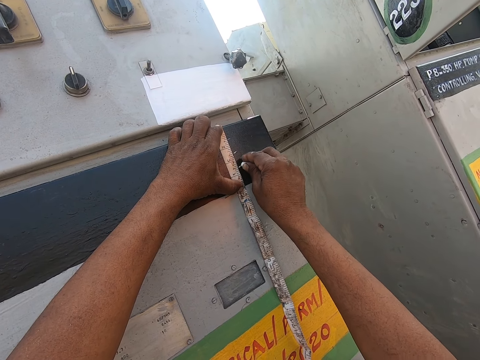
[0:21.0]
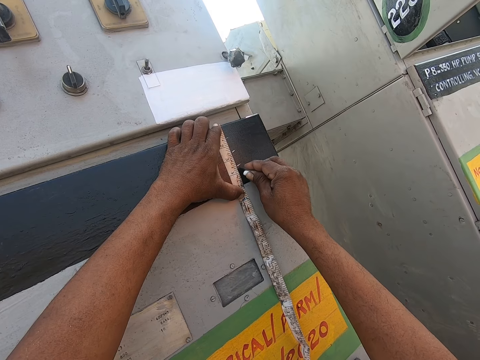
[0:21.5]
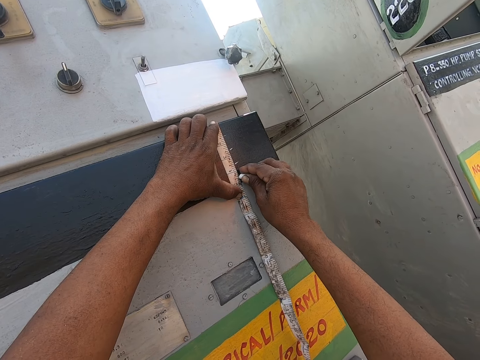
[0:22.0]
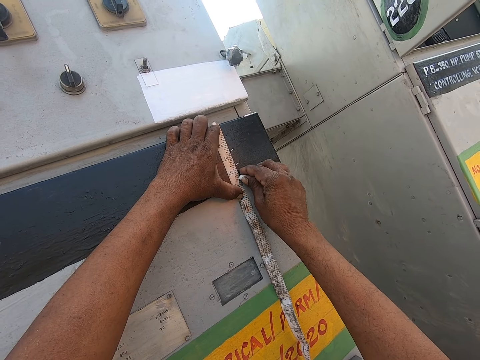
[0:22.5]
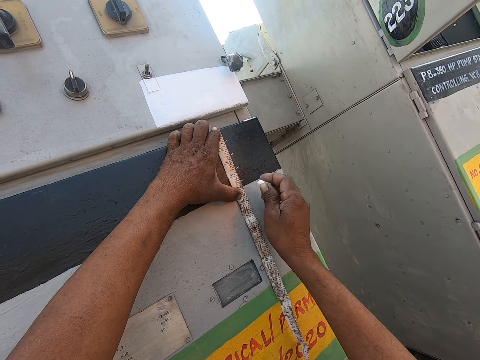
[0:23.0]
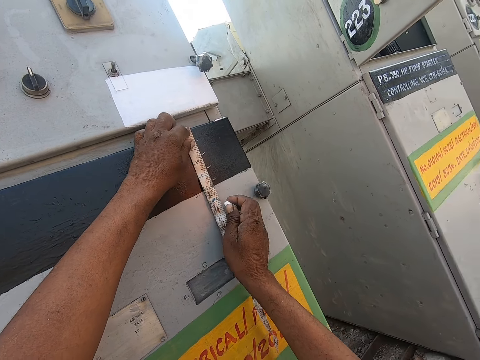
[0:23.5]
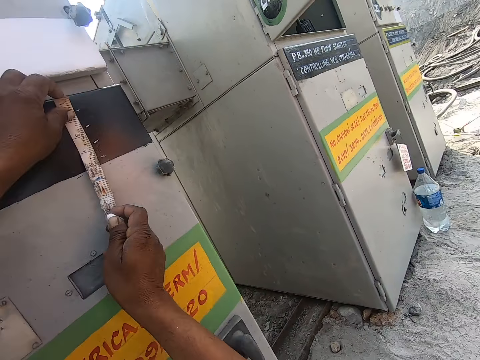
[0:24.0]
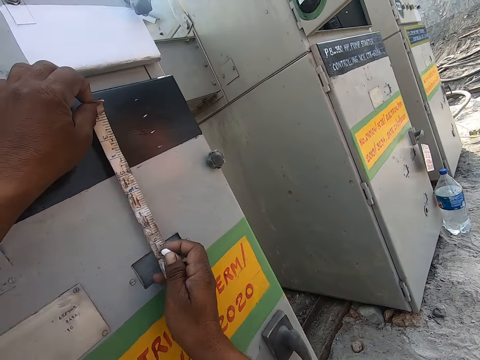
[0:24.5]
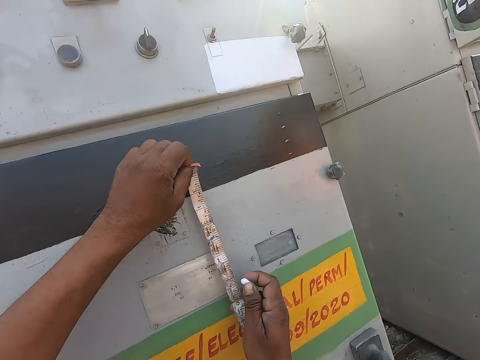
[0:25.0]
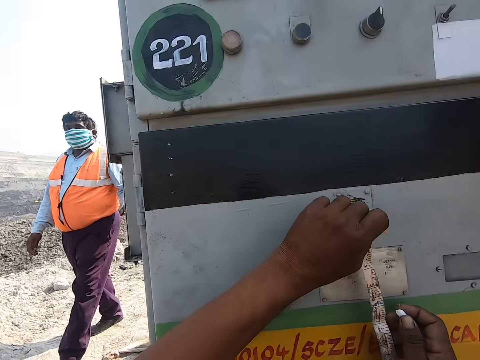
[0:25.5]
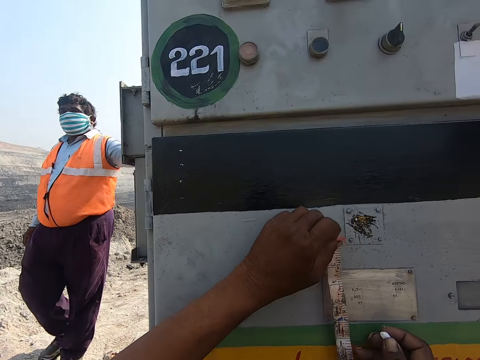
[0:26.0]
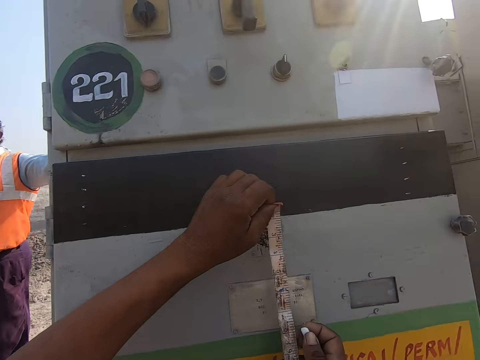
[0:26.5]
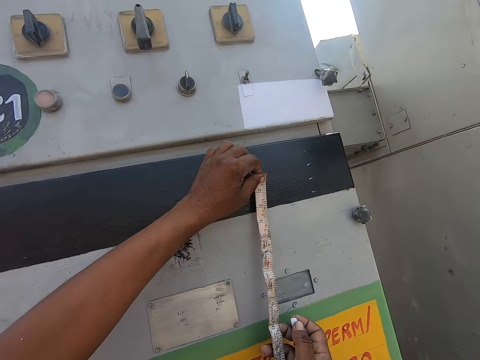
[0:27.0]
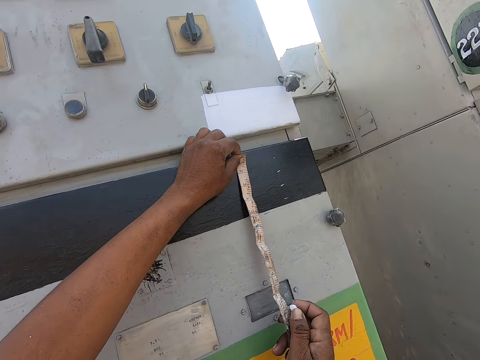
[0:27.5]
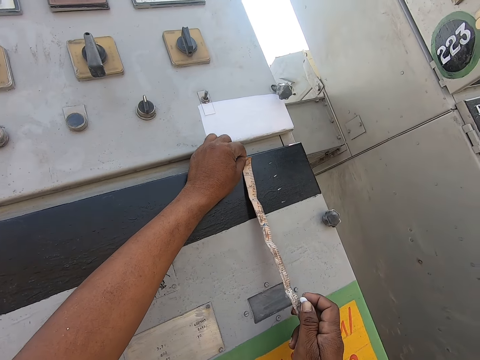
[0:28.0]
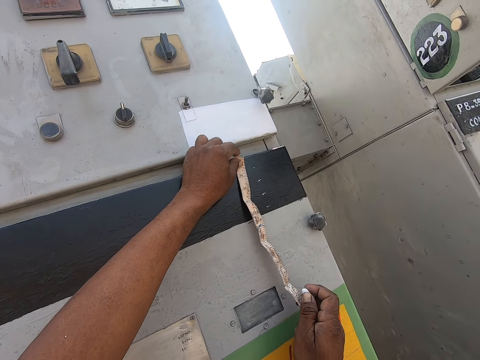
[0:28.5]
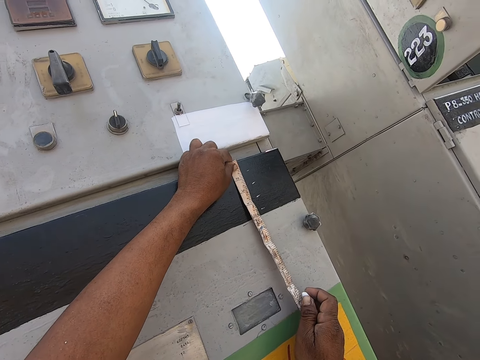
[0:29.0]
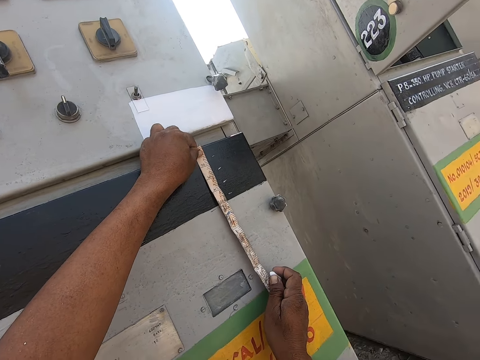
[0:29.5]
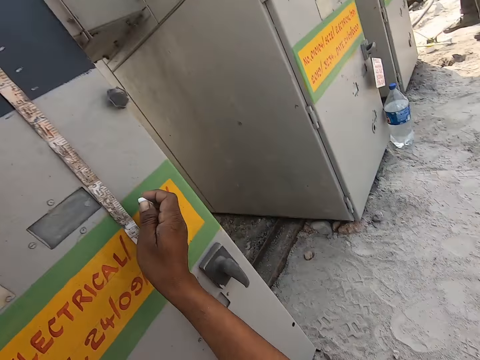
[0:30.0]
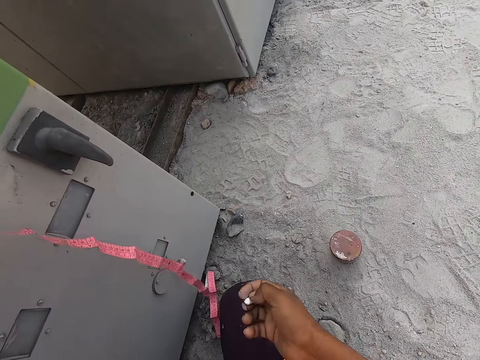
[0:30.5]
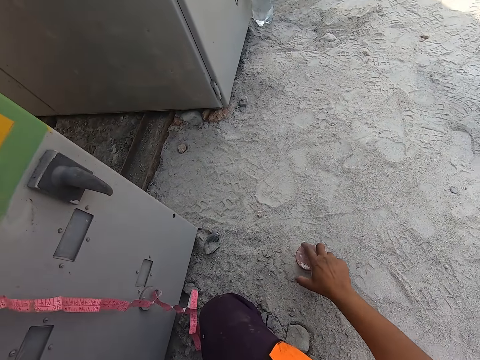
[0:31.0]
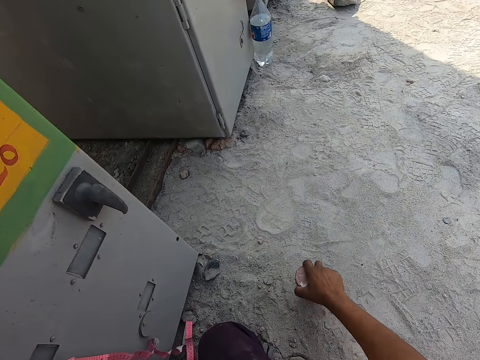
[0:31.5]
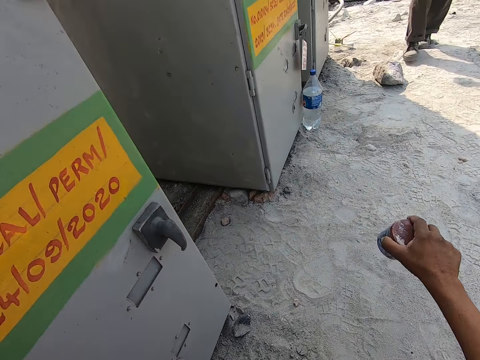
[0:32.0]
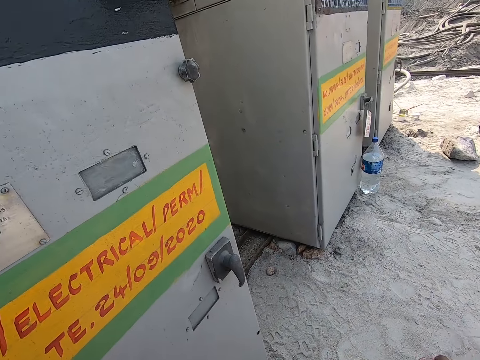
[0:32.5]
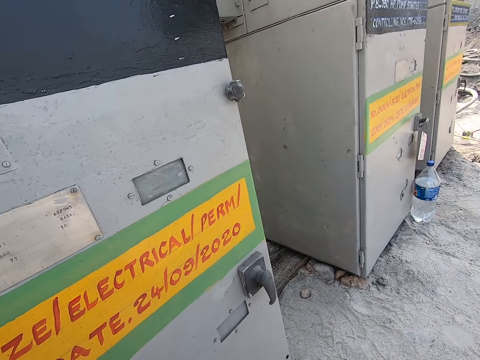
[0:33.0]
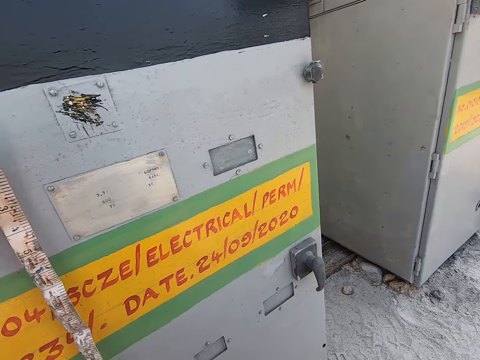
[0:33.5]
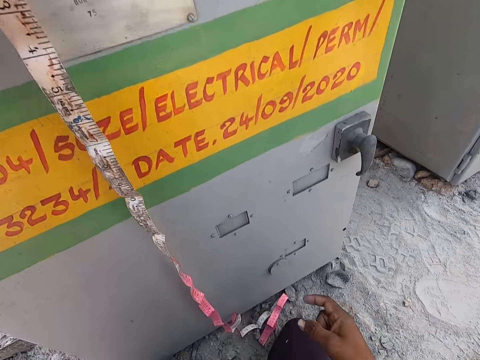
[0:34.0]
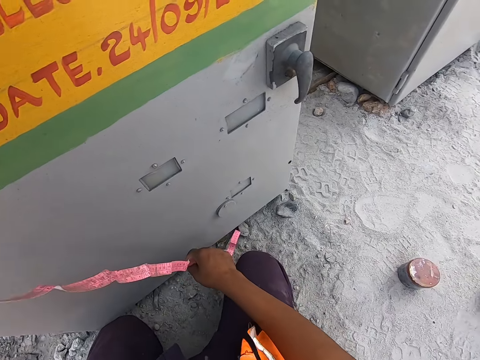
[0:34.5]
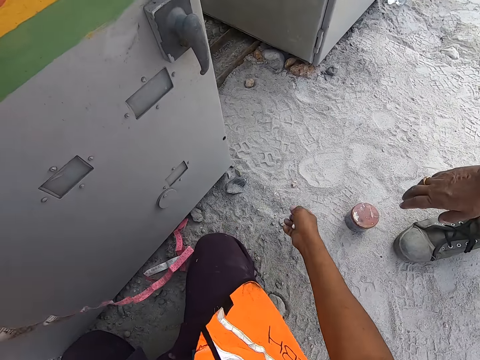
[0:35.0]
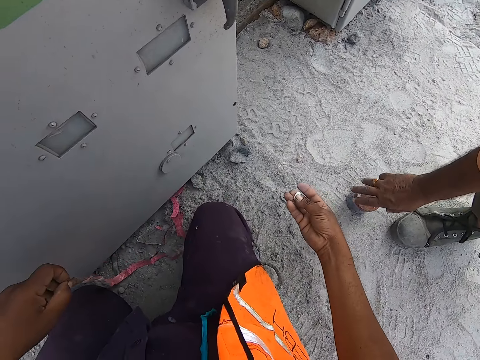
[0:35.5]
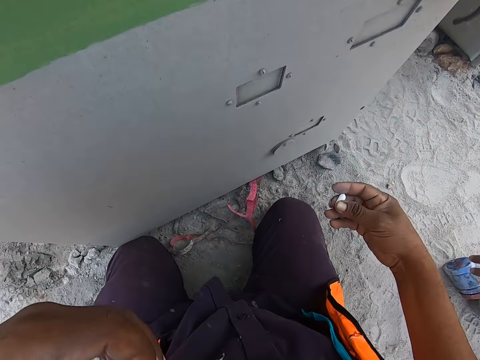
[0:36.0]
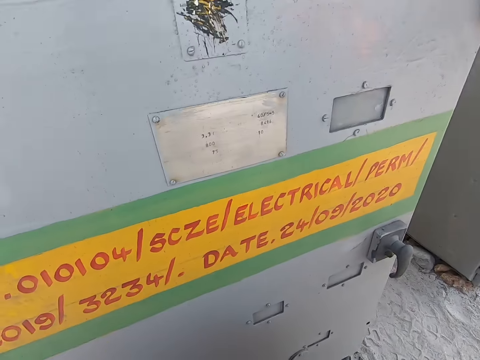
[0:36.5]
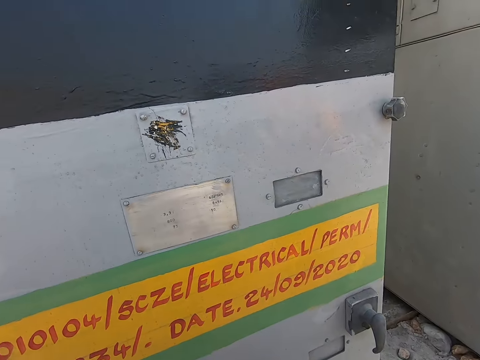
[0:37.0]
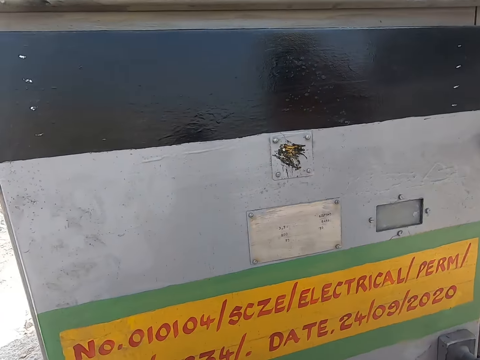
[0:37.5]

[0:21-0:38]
The camera wearer removes the tape measure from the paint. He talks to a person. He puts the tape measure against the paint. He measures the width of the black paint with the tape measure. He picks up a can from the ground with his right hand. He shakes the tin with his right hand. He drops the can. He talks to the person. He looks on the surface of something.

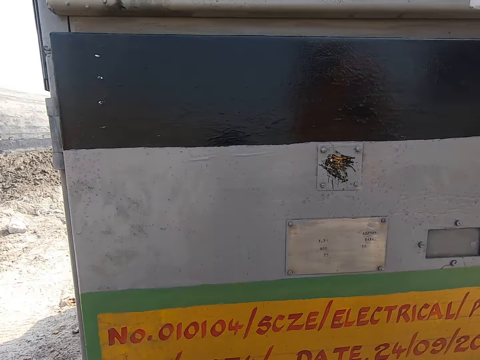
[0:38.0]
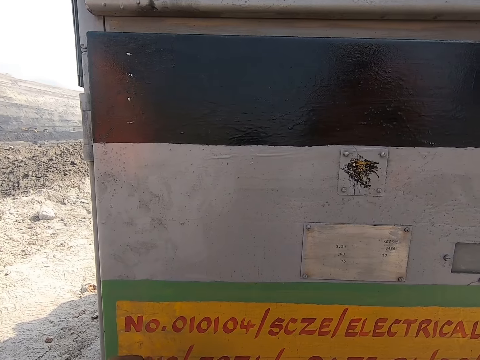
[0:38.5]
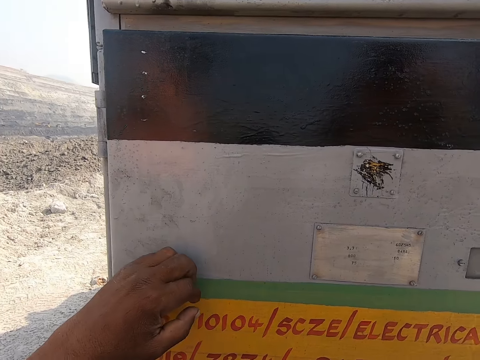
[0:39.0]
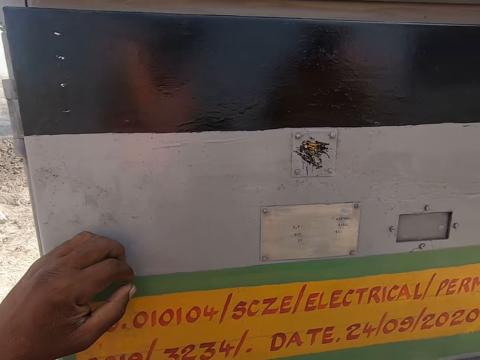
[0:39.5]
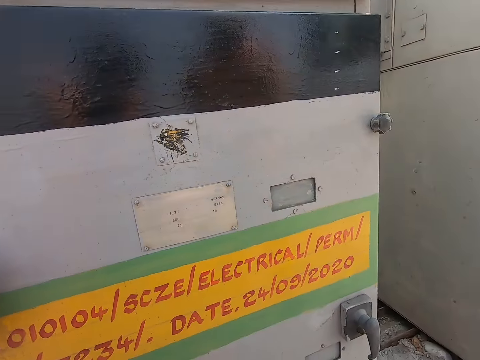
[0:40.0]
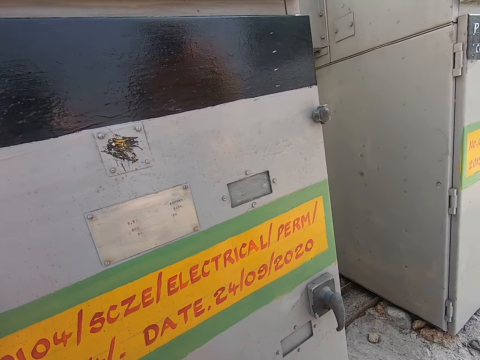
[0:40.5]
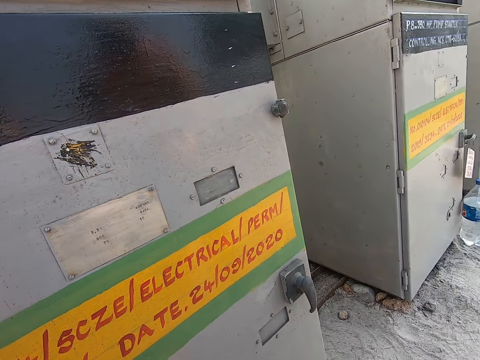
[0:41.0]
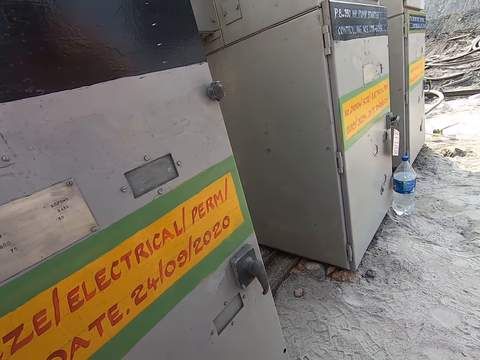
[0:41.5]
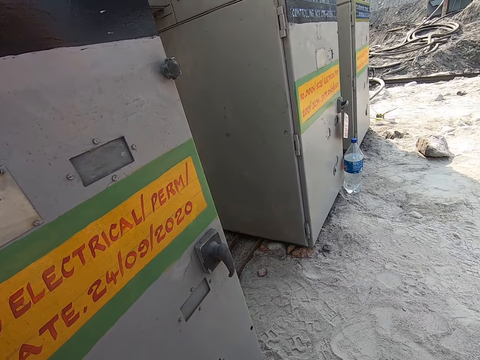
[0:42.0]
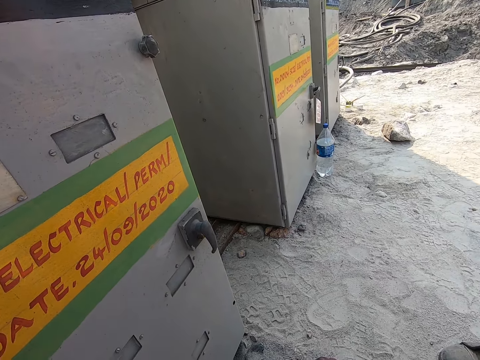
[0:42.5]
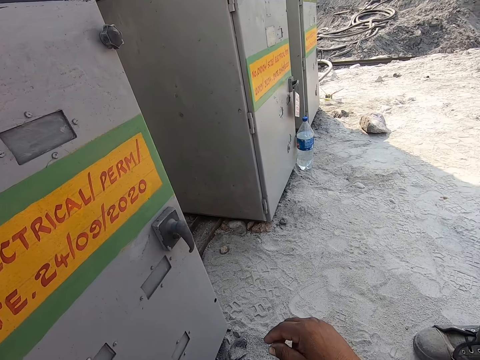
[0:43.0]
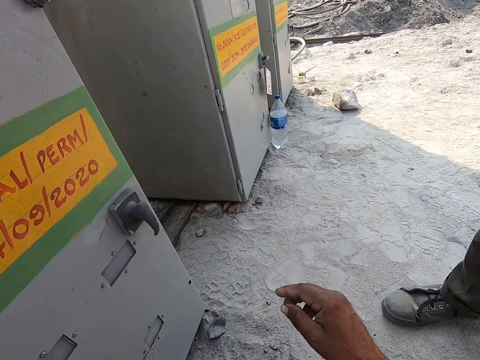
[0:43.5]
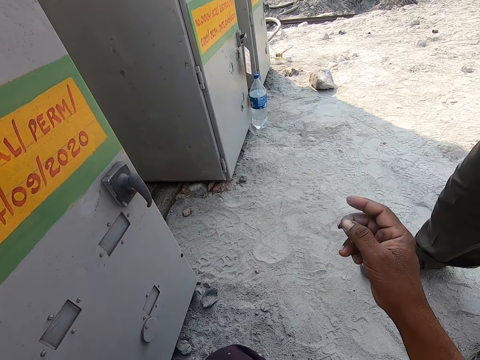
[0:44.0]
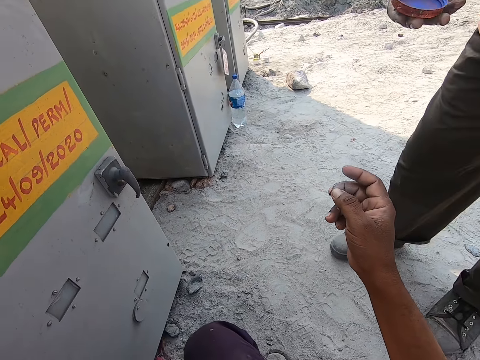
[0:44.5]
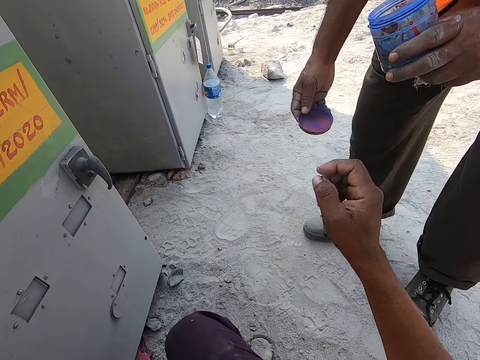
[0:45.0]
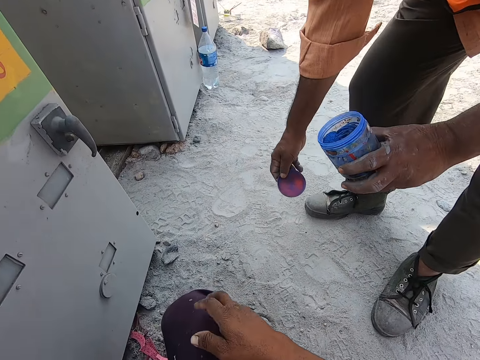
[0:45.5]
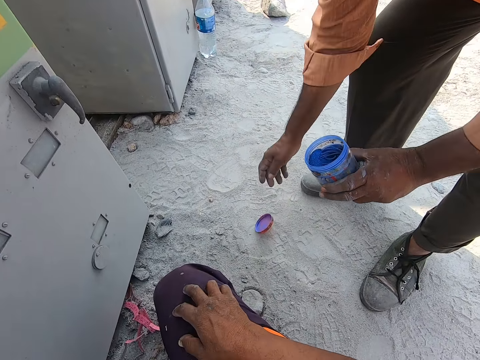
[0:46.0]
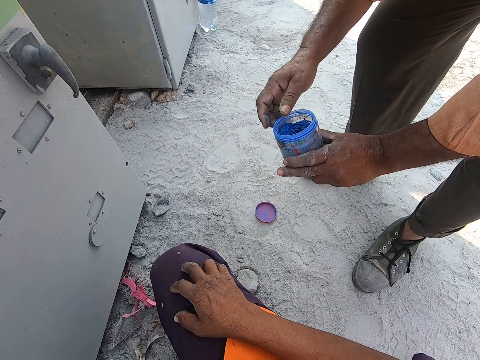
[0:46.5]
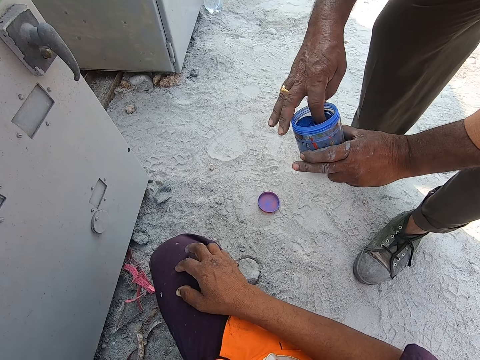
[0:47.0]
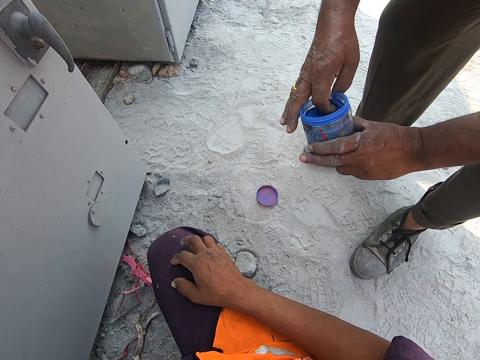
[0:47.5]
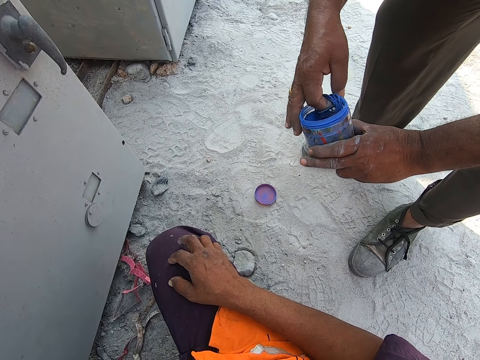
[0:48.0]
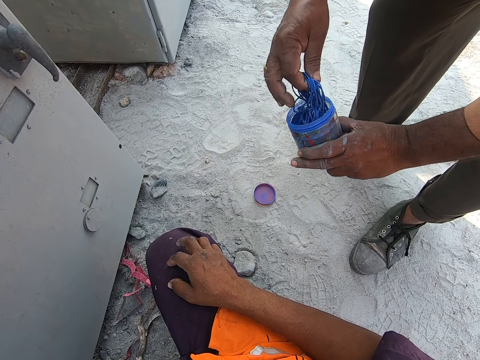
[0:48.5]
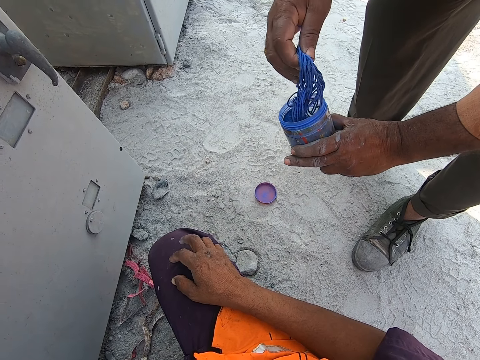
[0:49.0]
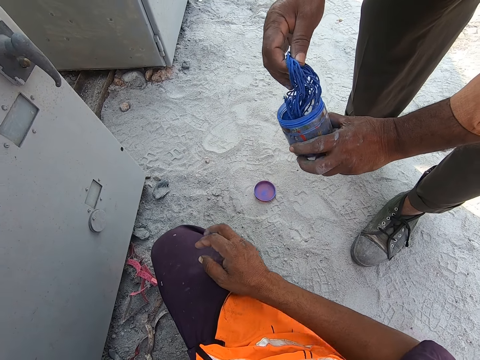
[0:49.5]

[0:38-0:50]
The camera wearer puts his left hand on a metal box.
